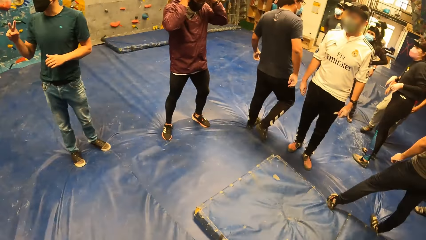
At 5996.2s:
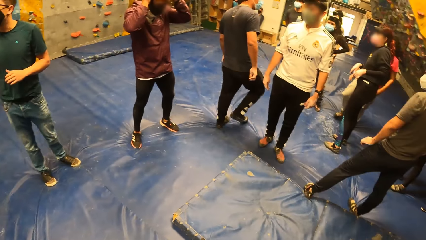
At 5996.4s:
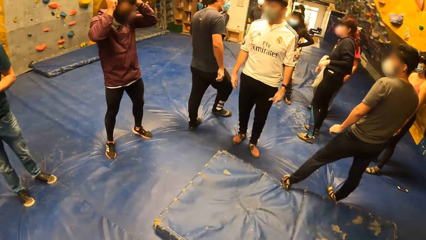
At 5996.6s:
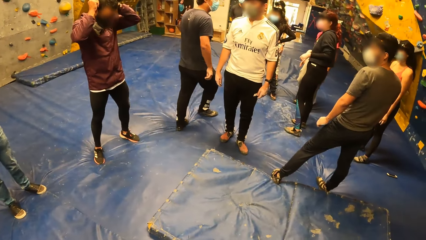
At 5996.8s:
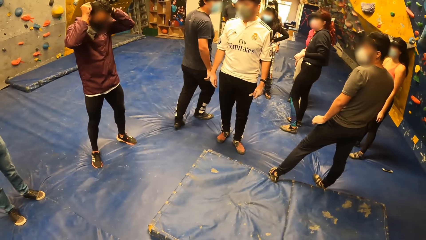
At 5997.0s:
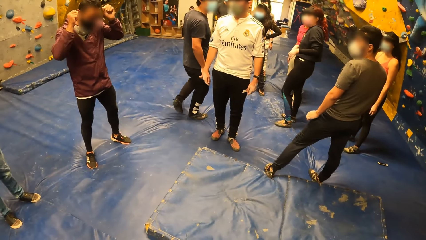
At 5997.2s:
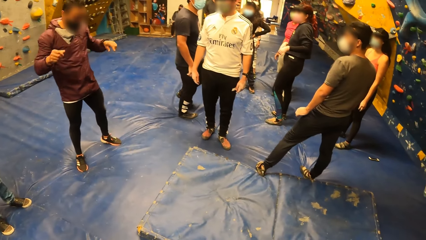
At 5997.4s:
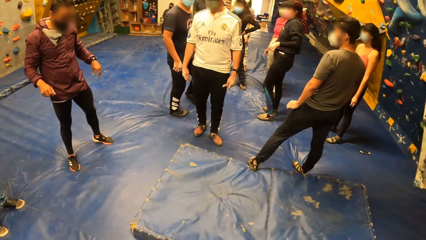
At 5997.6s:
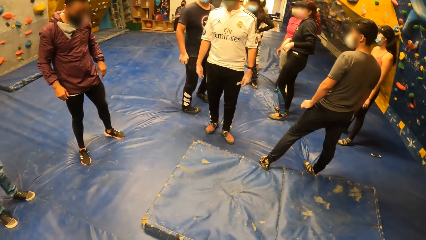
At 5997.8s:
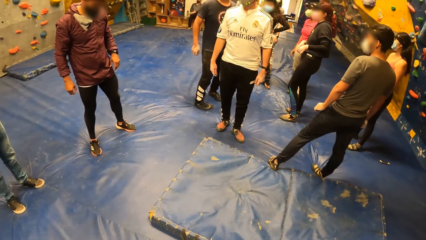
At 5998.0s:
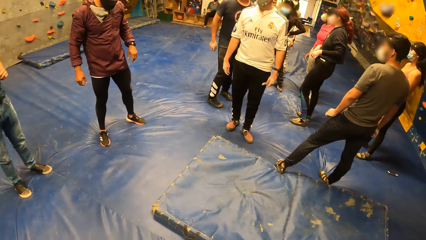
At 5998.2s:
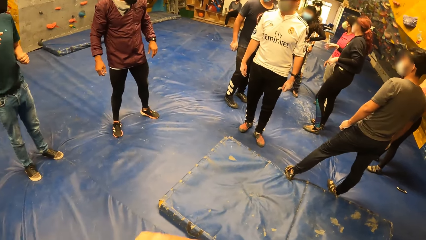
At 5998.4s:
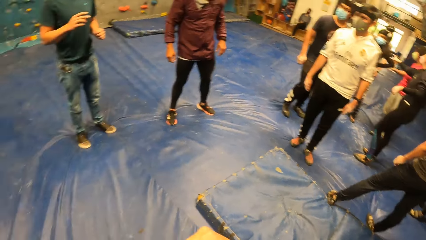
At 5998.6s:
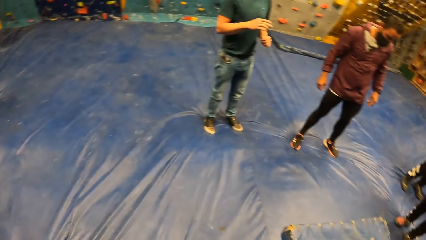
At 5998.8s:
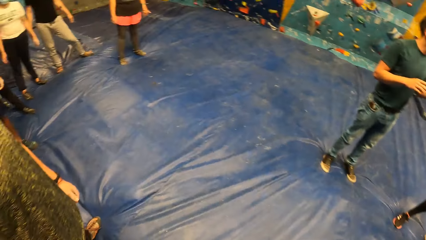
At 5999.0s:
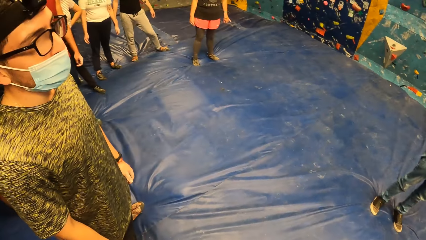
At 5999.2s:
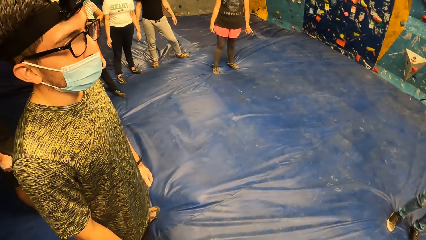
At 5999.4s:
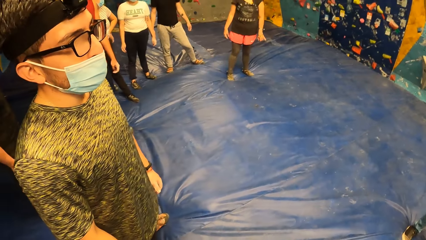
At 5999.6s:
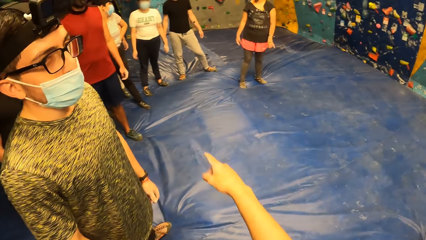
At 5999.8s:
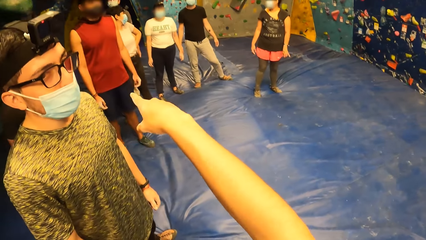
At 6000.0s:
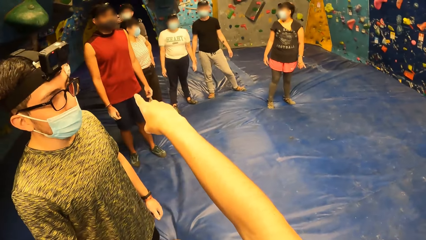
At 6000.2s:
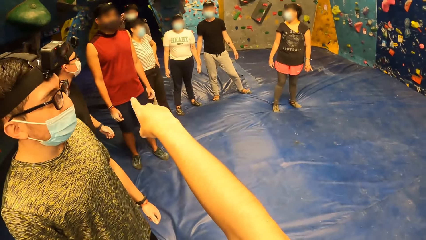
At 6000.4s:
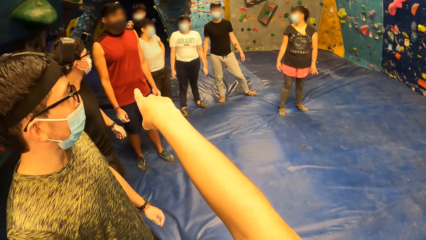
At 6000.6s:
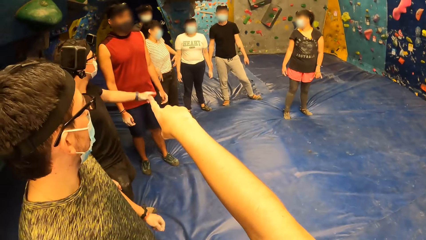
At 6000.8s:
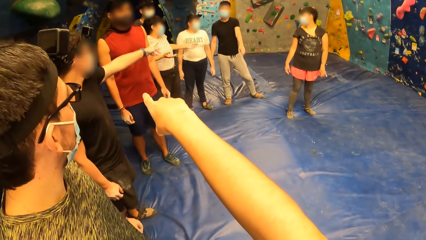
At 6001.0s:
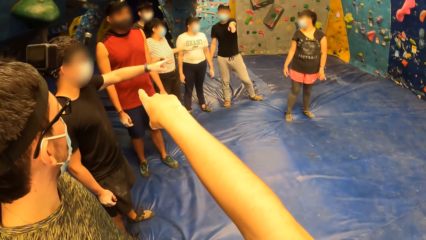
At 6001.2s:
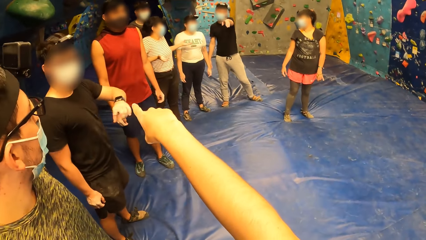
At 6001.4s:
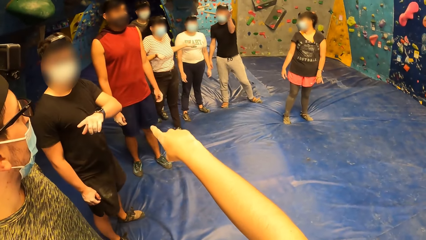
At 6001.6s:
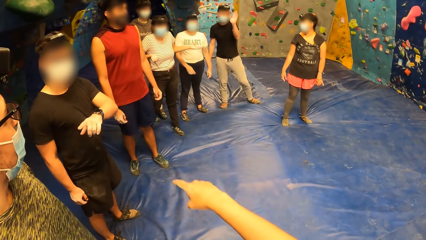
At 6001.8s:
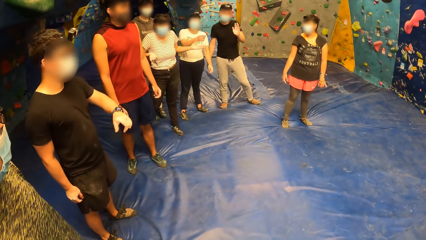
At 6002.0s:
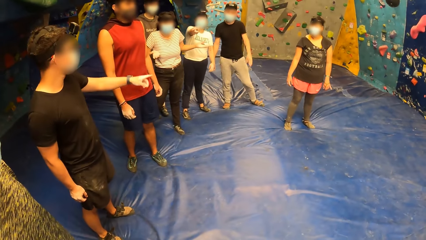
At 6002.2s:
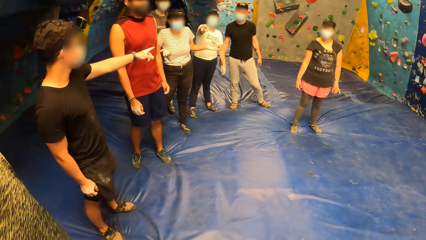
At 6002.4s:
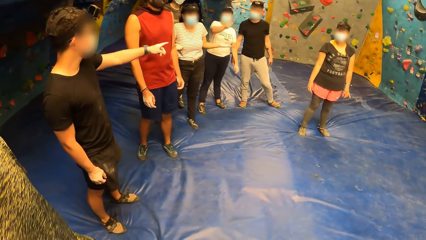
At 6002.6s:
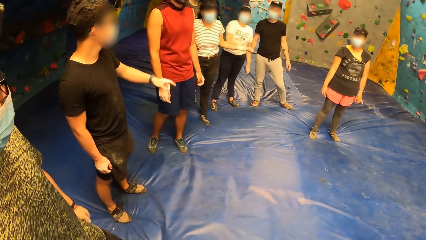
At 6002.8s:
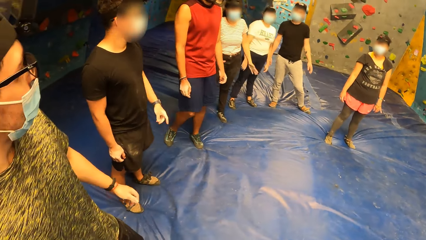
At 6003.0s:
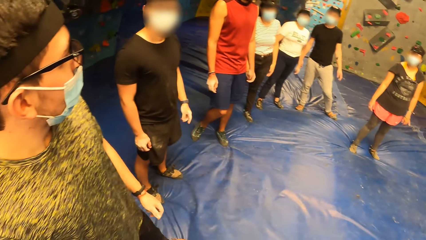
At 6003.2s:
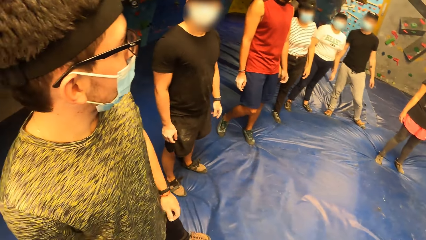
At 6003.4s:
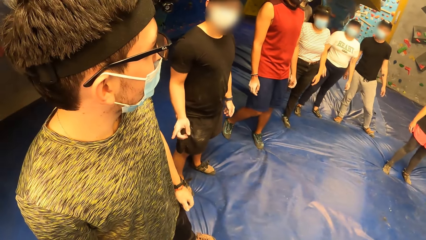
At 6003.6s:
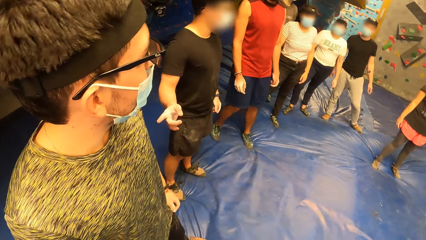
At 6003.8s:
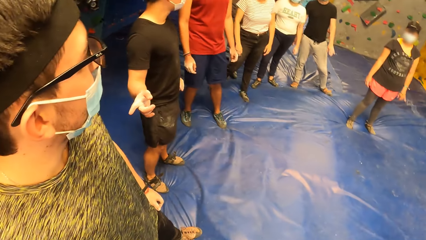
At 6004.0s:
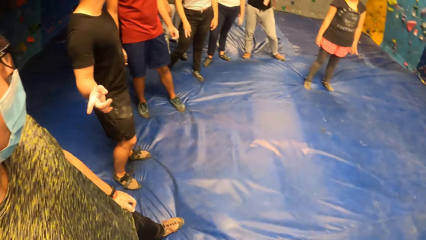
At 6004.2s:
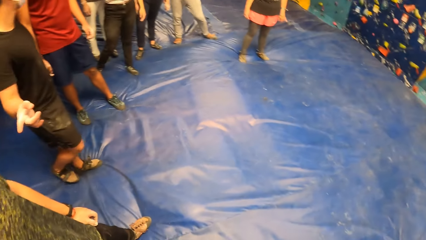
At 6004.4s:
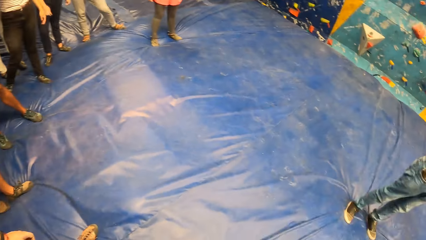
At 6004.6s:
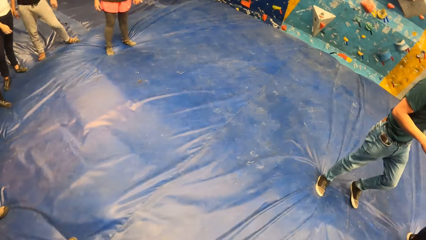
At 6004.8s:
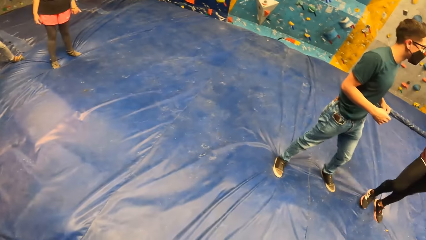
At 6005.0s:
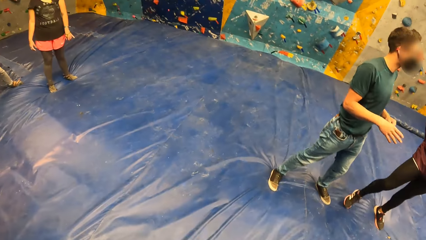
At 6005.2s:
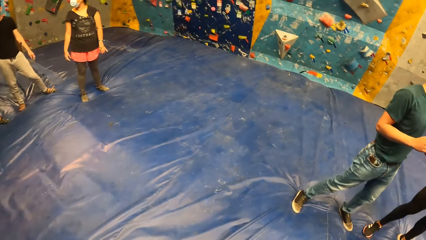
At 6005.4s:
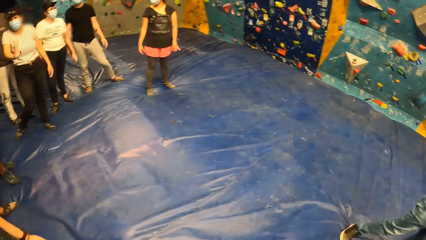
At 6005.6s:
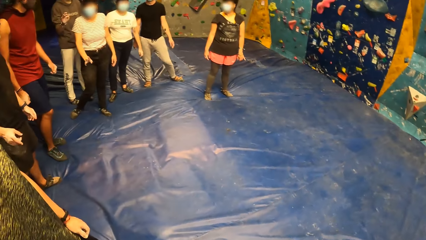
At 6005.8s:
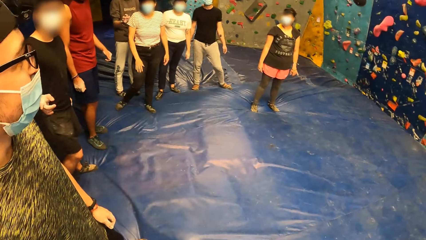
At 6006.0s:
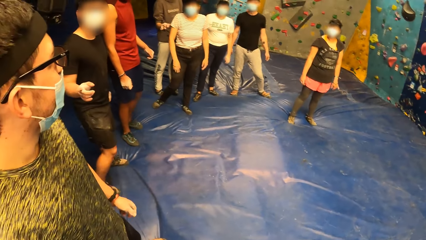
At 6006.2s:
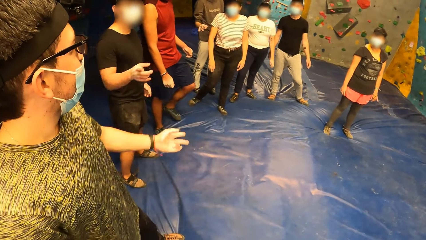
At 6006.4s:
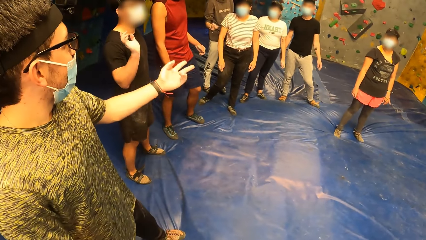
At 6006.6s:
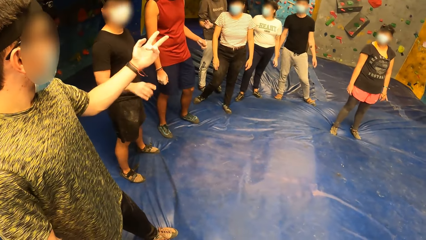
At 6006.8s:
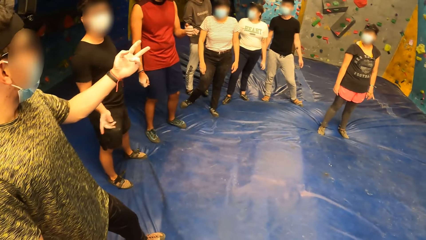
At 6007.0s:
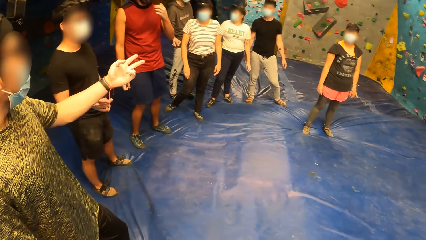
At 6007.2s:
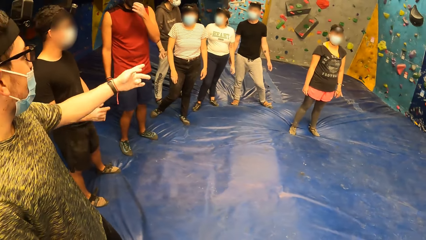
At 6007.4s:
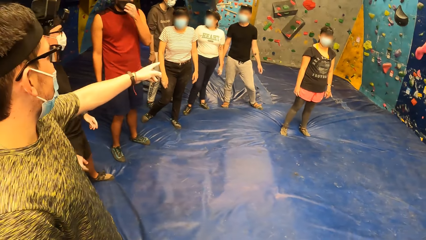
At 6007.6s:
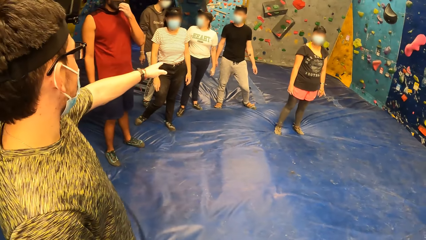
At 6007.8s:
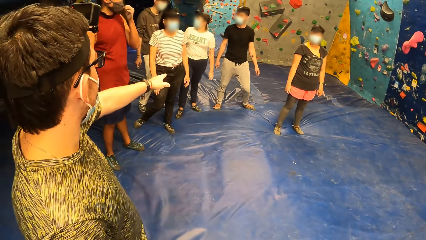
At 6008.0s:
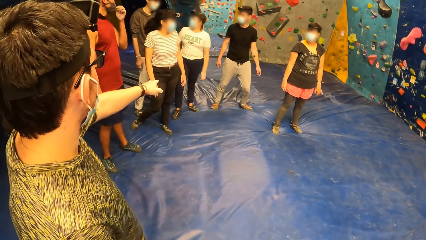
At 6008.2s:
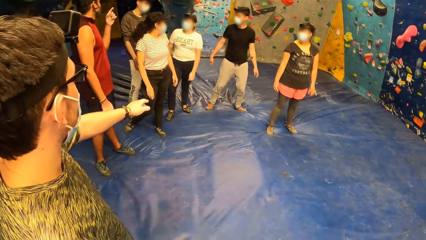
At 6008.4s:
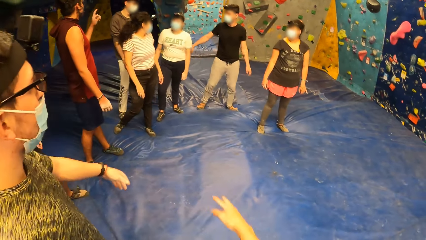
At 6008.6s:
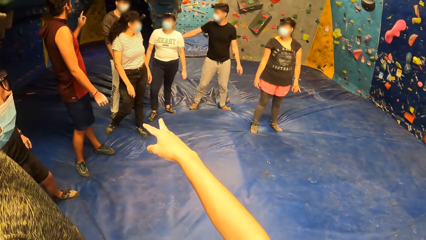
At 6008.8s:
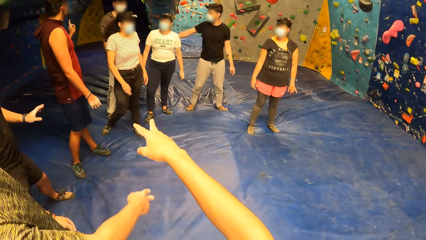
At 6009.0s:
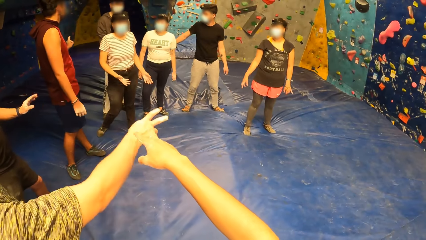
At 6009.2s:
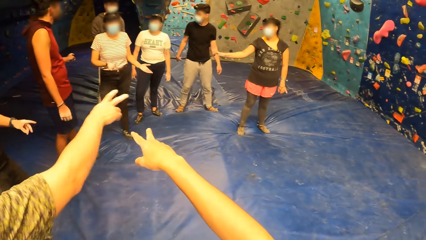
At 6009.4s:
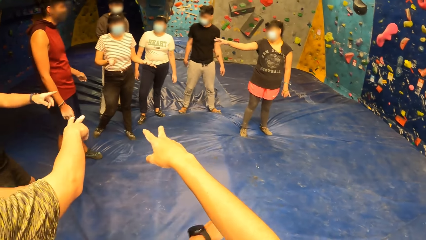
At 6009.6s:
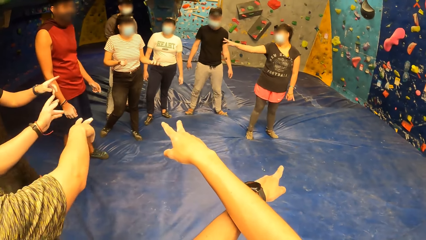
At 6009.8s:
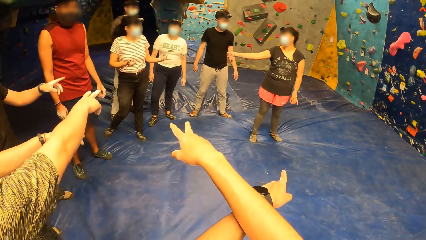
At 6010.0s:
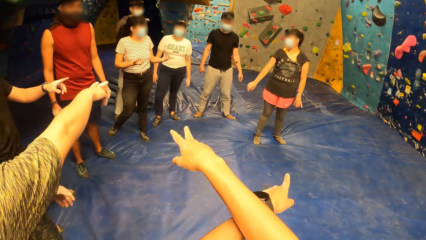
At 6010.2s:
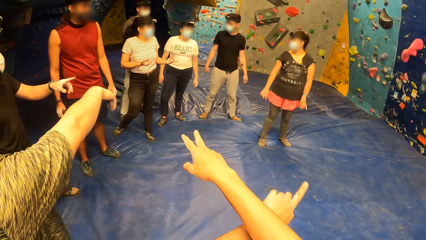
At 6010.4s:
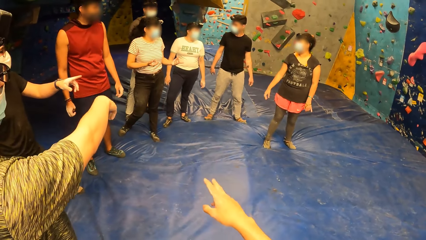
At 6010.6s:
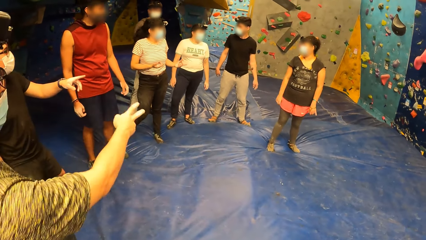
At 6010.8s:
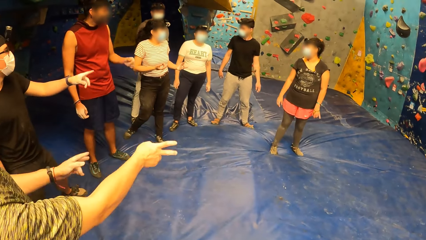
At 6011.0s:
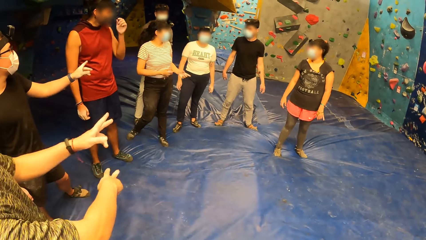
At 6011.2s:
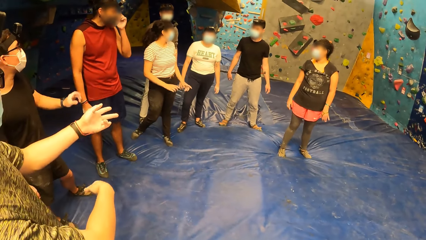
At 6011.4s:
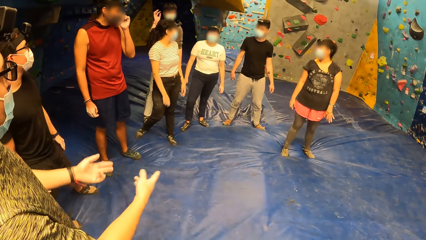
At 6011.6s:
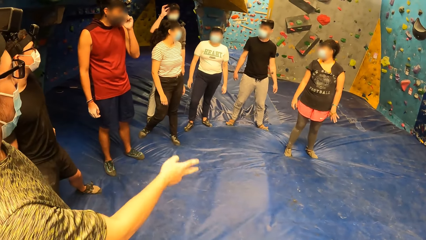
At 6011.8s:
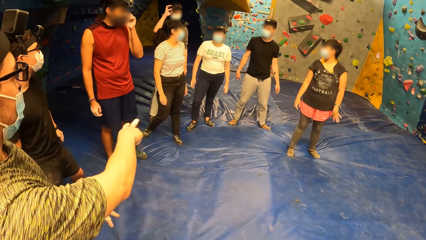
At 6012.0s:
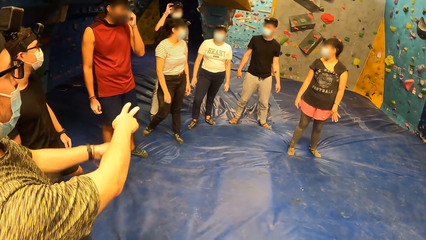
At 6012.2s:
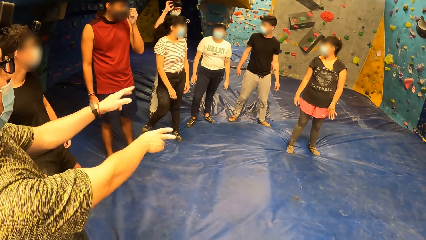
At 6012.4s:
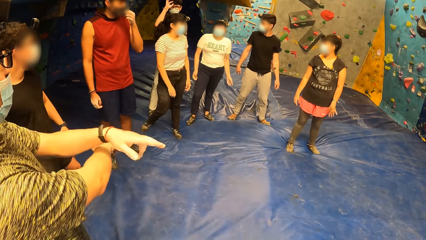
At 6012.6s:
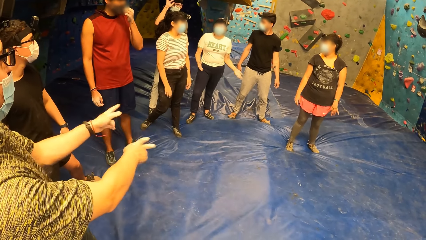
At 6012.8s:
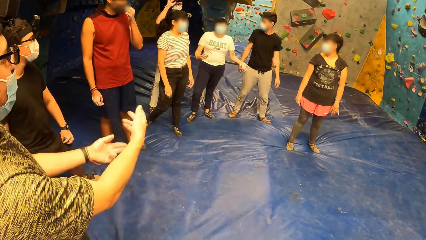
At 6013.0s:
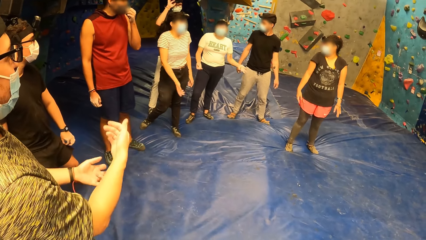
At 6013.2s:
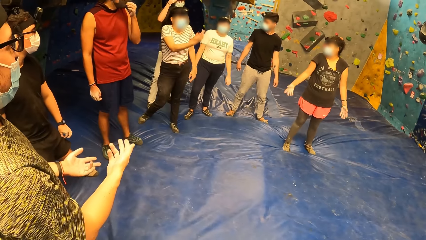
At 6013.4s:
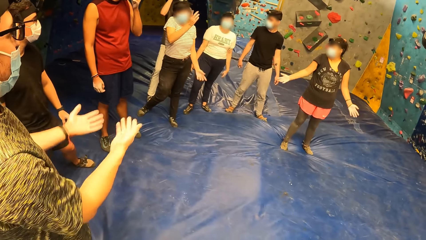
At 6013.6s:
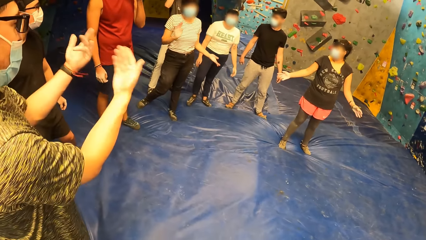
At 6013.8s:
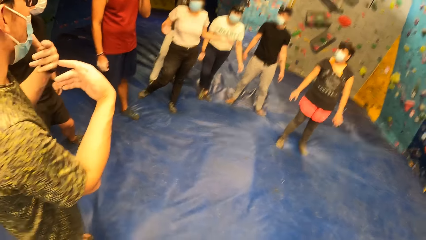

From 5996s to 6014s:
A man walks on the bouncing mat and stands on the bouncing mat. The camera wearer looks around the room. He points his right hand to a group of people. Another man stands on the bouncing mat. The camera wearer drops his hand. He looks around the room. The other man holds his mouth and gestures his hand. The camera wearer gestures his hand and drops his hand. The other man adjusts the mask with his hand.
